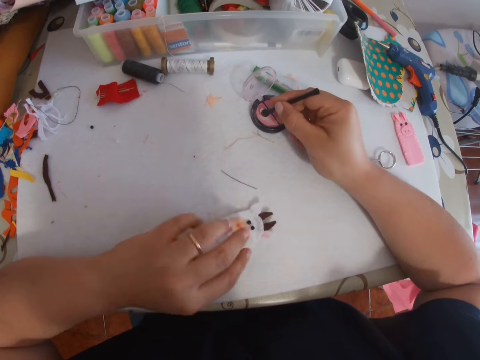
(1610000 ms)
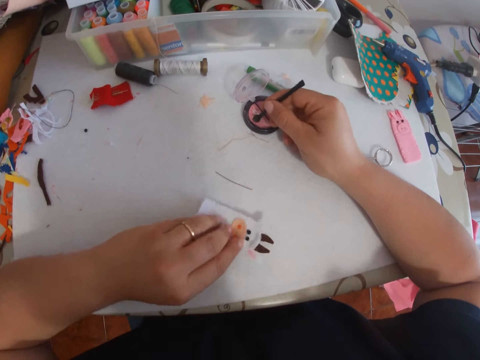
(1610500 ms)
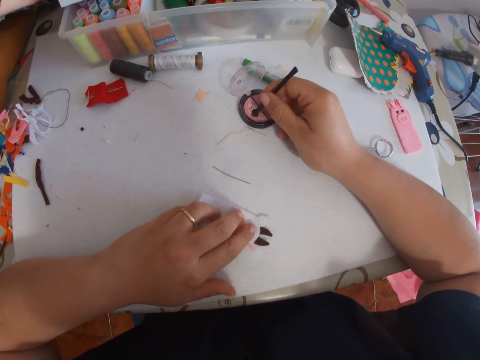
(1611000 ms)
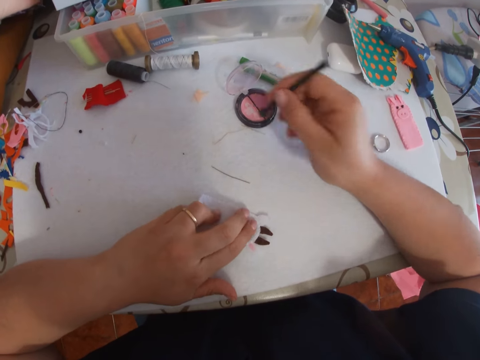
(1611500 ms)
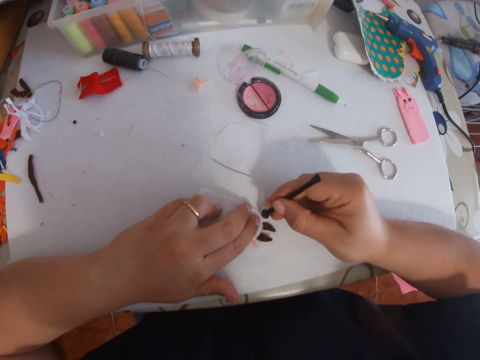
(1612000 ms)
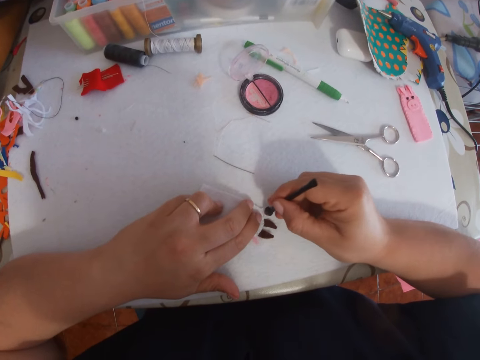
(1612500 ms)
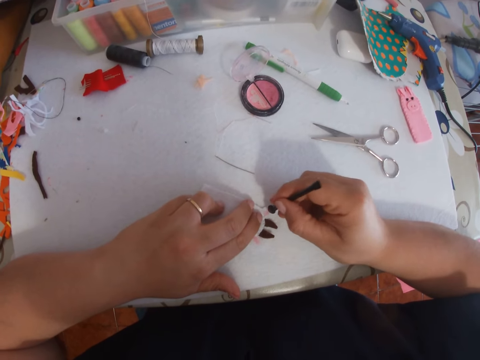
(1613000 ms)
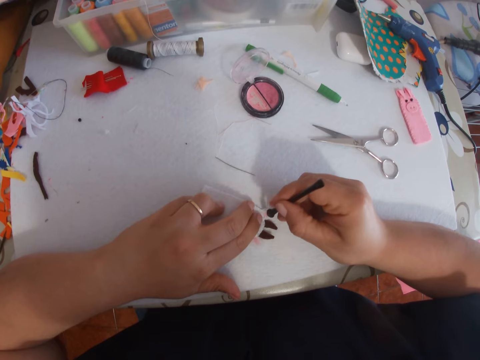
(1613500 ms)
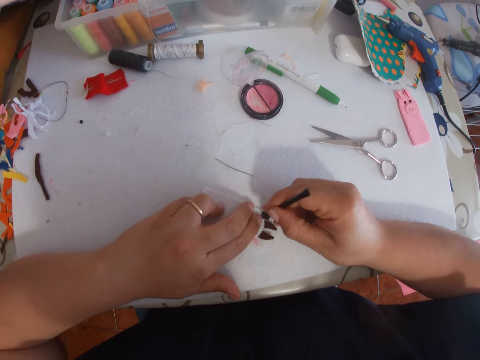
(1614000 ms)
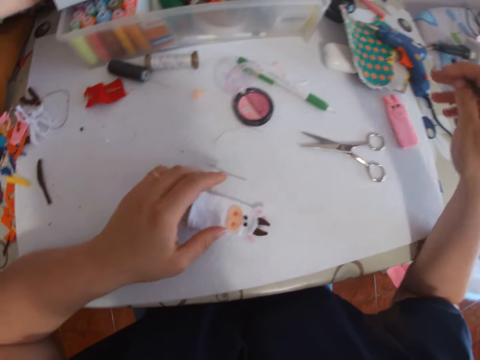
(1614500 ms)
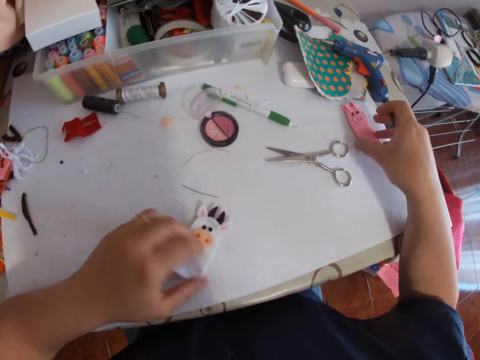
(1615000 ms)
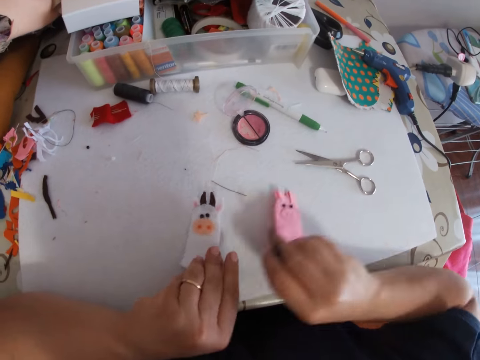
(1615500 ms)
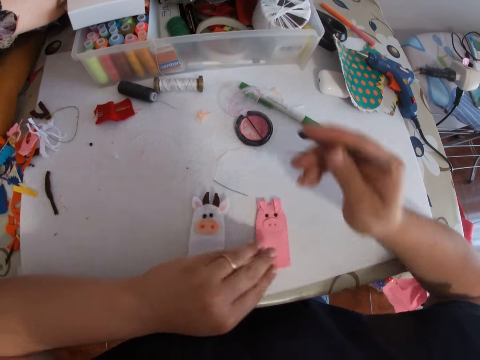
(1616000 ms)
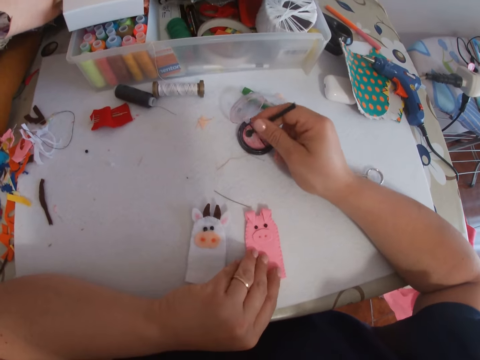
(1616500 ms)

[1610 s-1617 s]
The camera wearer touches the paint in the container with the brush and dips the brush into the pink blush. They apply the pink blush on the white bunny shaped piece of cloth with the brush on the table. They pick a second craft on the right side of the table.

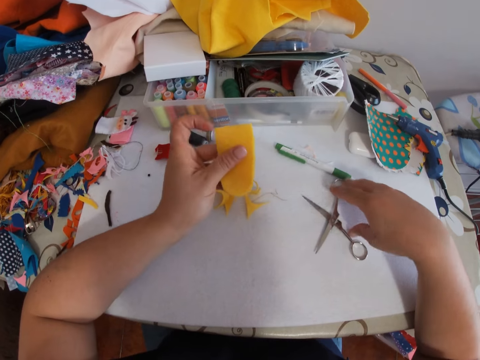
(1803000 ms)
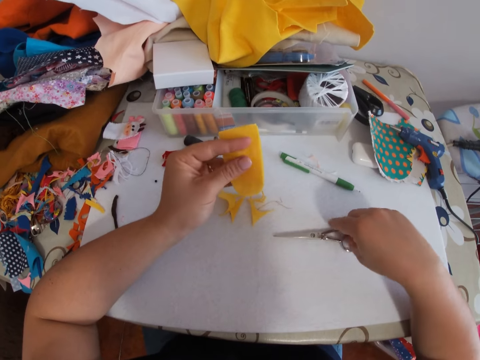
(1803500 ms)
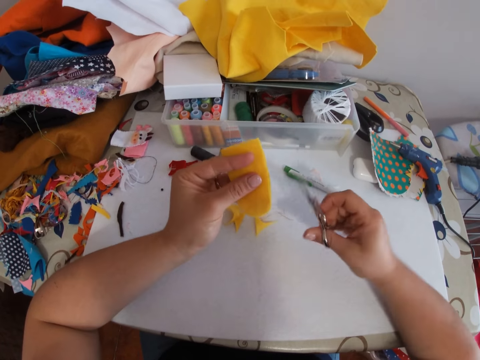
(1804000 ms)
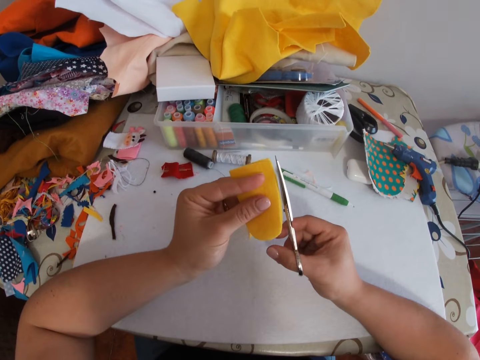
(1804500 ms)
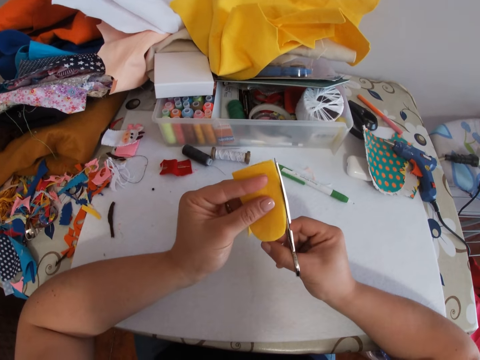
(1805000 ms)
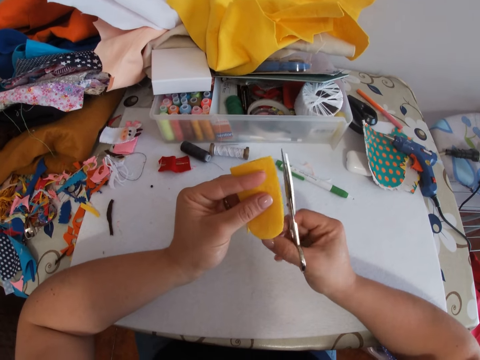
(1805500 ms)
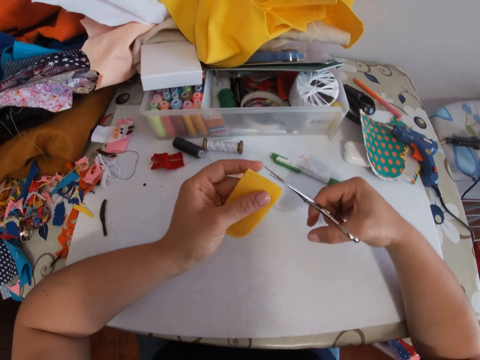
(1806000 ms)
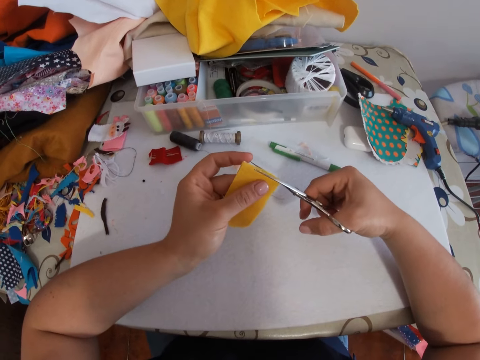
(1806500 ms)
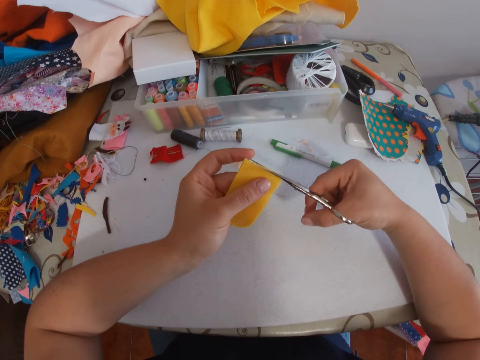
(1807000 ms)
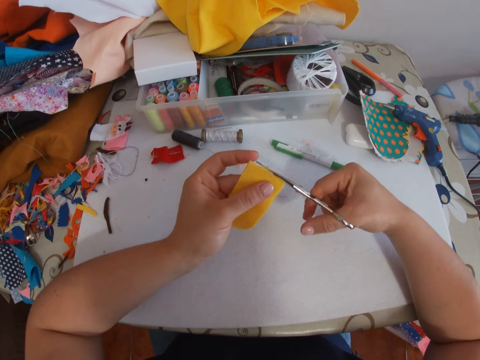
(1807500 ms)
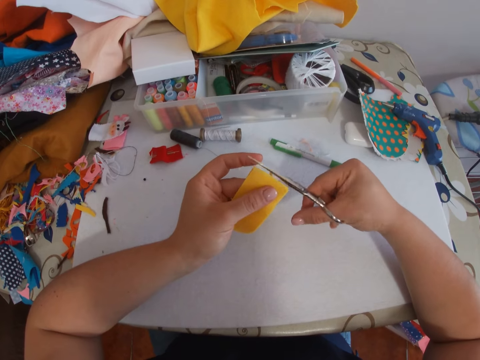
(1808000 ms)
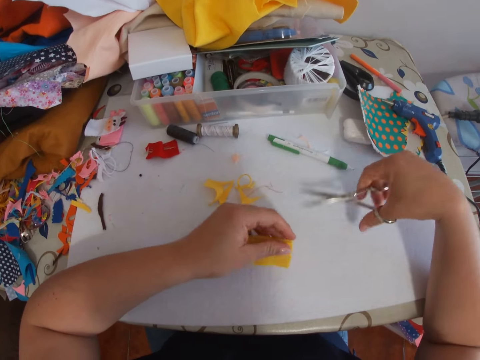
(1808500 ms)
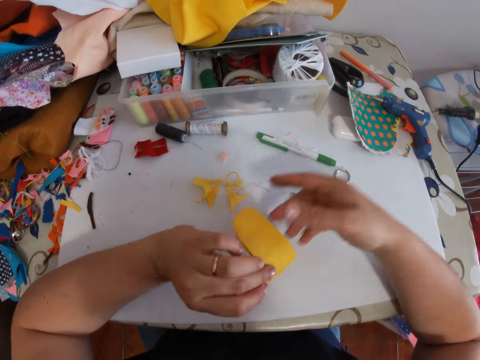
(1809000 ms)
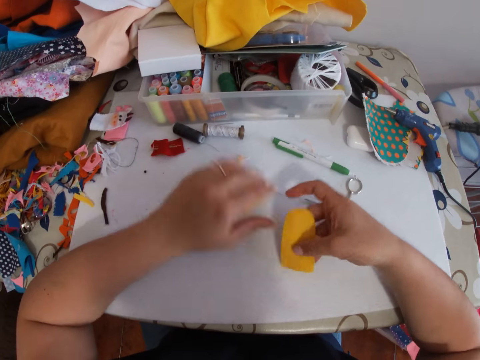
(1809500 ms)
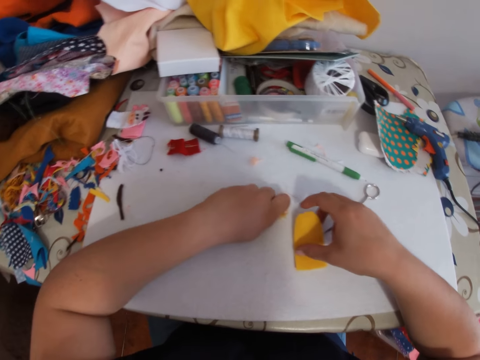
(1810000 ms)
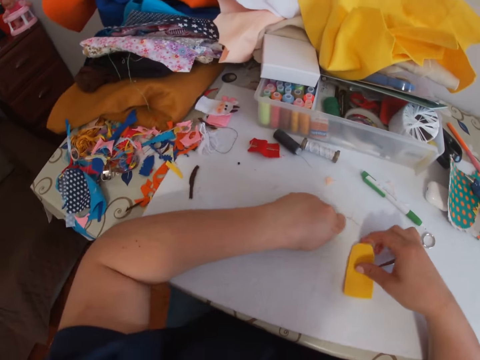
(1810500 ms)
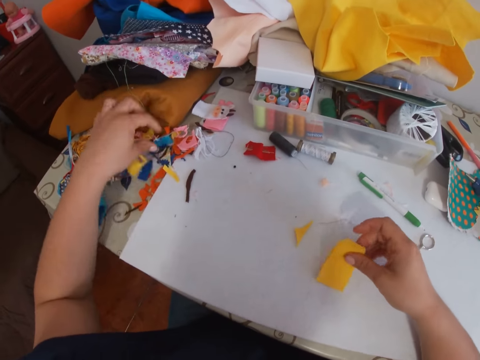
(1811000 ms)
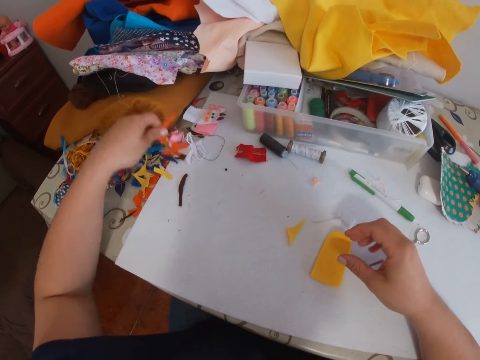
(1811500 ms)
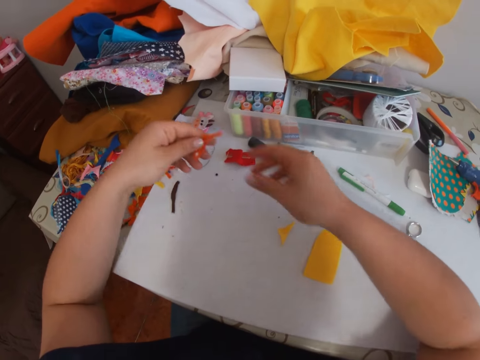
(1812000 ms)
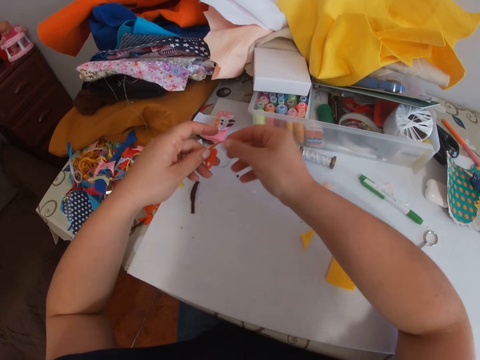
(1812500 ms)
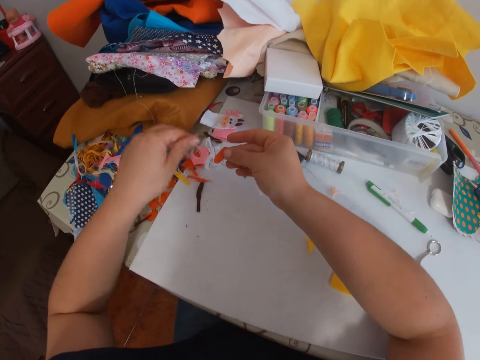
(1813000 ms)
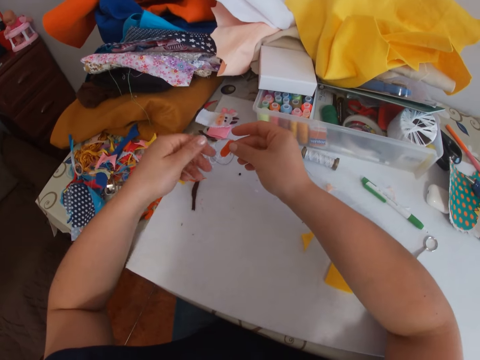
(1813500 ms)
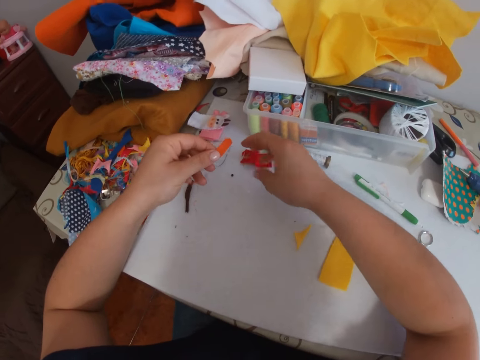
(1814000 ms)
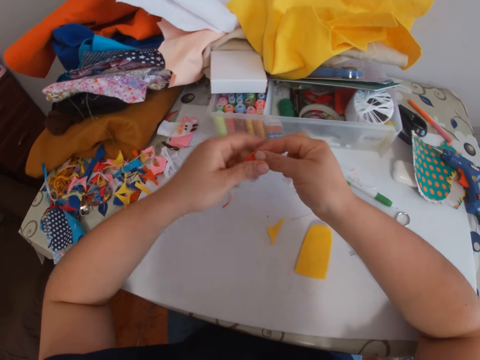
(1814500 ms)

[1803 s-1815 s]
The camera wearer rubs the craft materials with her left thumb. She picks the scissors on the table. She cuts the edges of the craft materials with the scissors. She holds down the craft material with her left hand. She drops the scissors on the table with her right hand. She takes the craft with her right hand. She drops the craft on the table. She packs the pieces from the craft material on the table with her left hand.

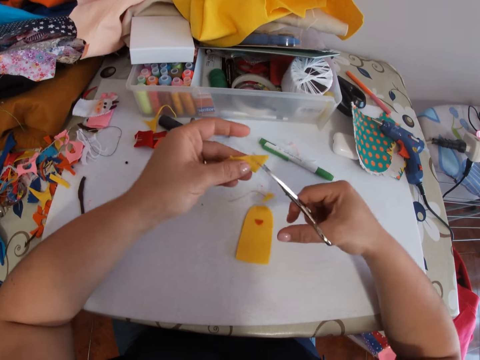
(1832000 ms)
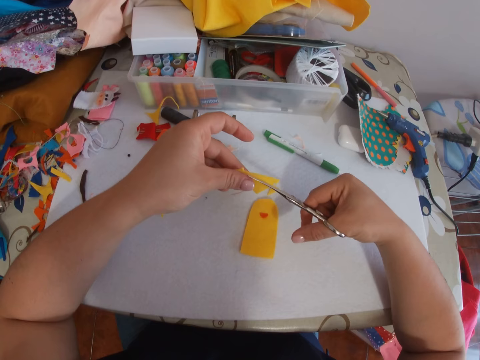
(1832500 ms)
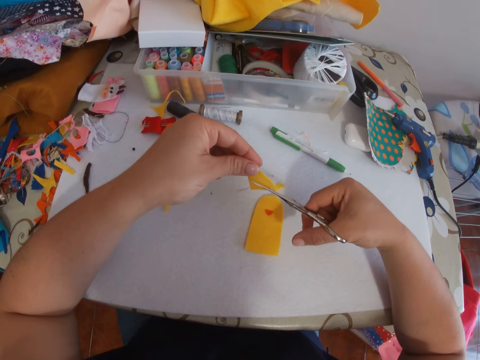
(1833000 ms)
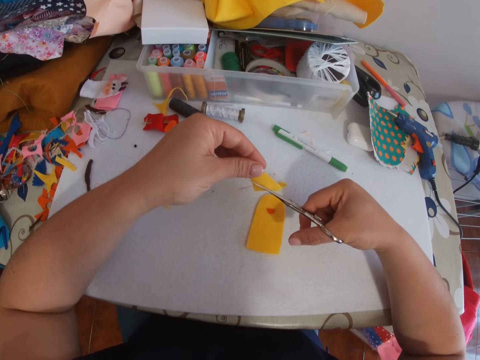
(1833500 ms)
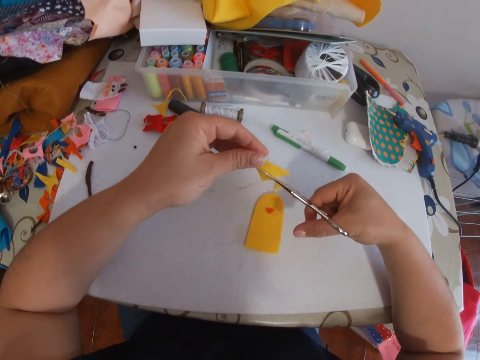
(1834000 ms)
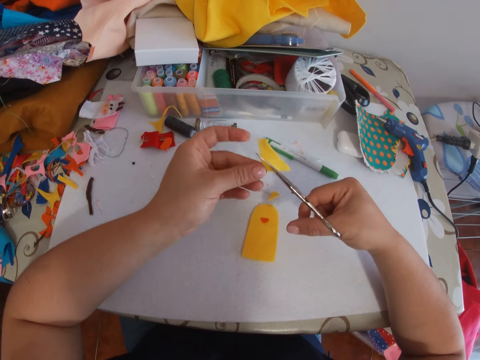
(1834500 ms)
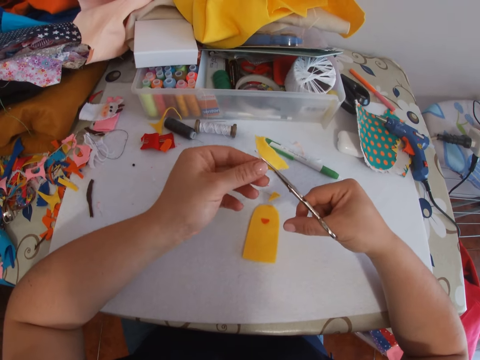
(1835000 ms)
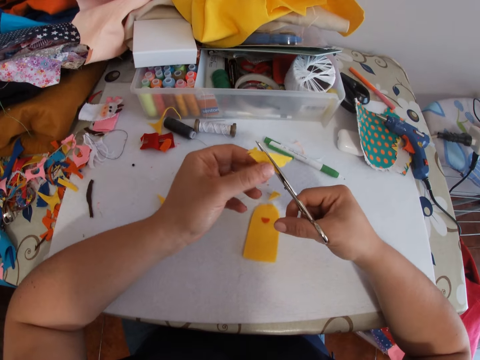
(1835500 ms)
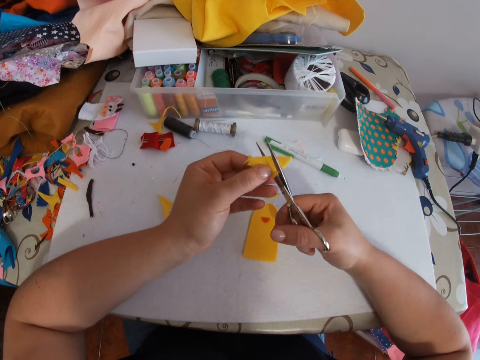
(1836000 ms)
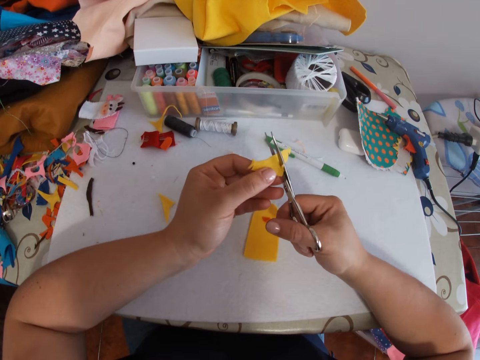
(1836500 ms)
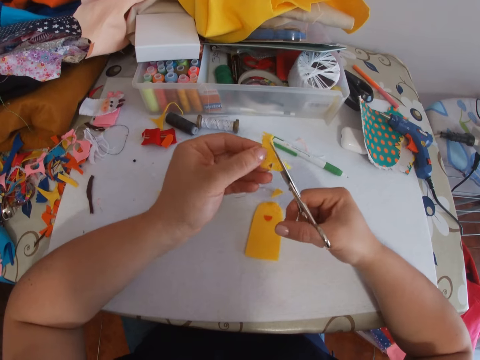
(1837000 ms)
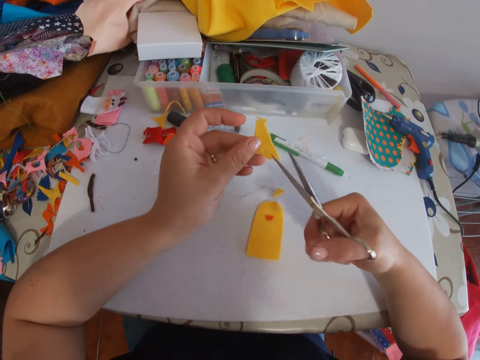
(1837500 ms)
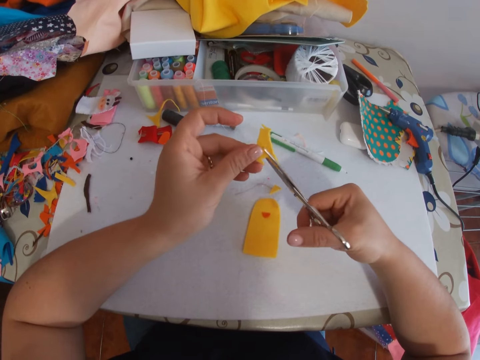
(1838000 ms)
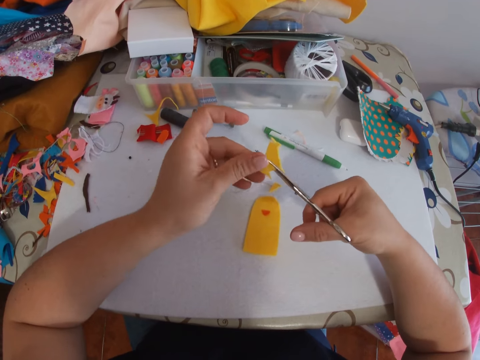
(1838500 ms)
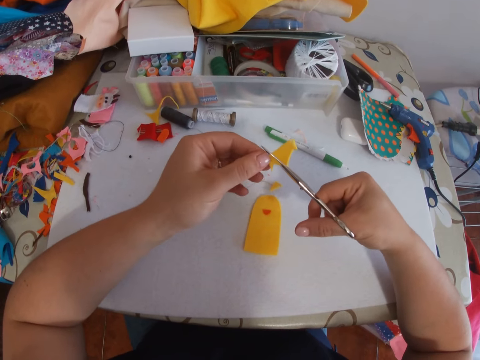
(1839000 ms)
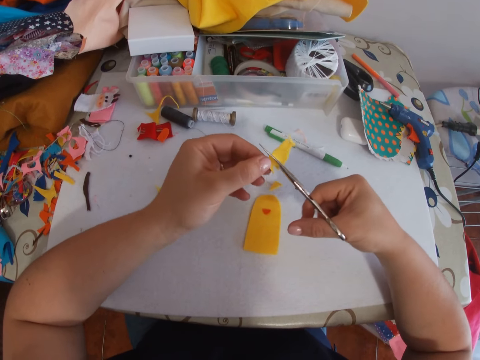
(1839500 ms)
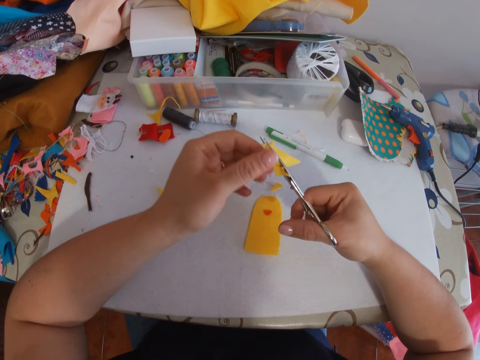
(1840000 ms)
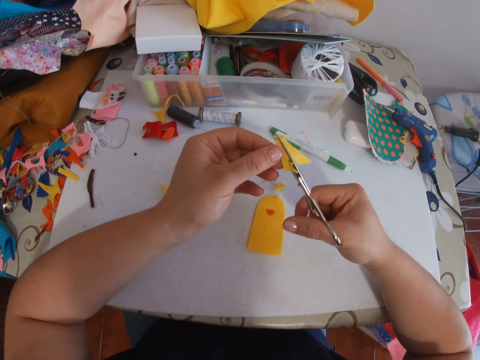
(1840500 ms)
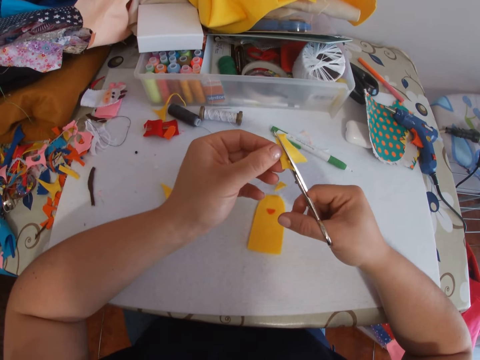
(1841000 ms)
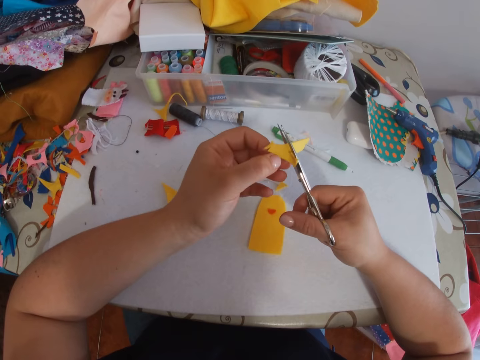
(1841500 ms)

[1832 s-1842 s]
The camera wearer holds the piece of material with both hands. They cut the piece of material with the scissors.
